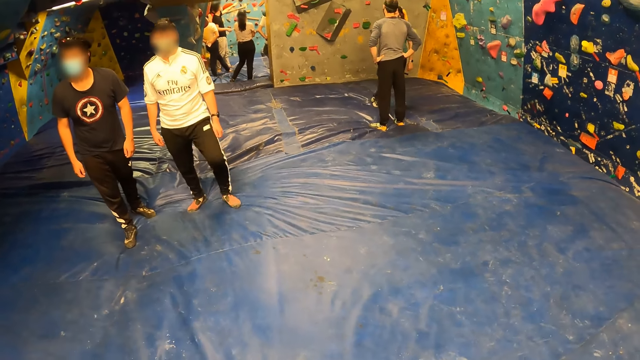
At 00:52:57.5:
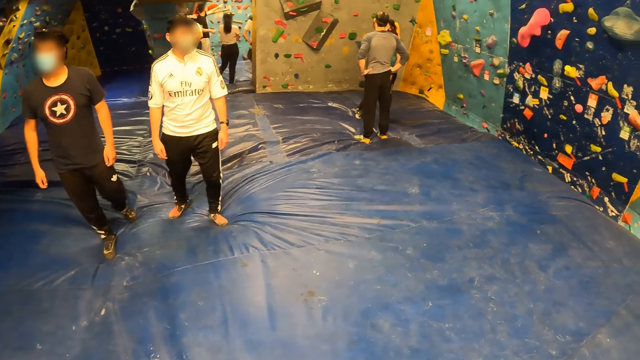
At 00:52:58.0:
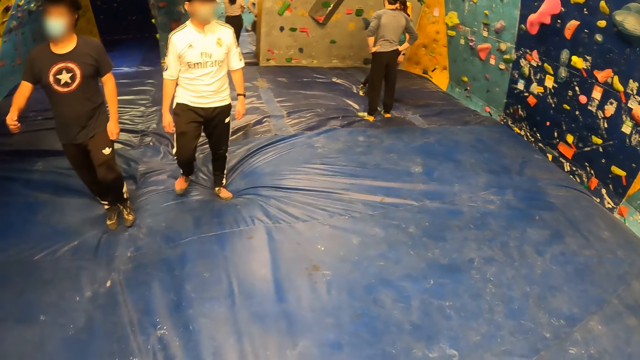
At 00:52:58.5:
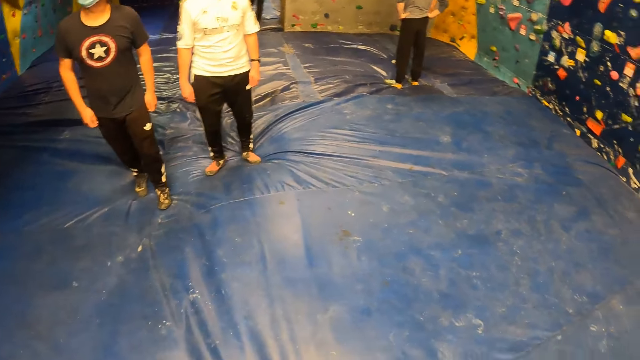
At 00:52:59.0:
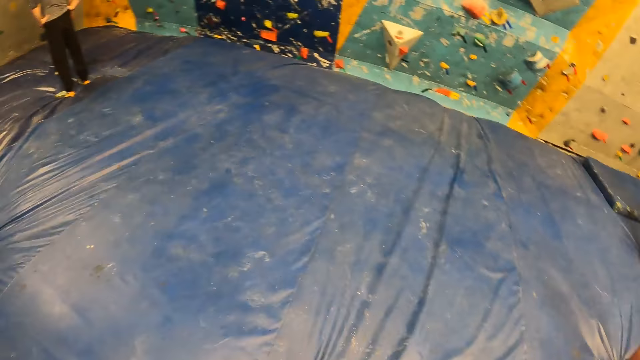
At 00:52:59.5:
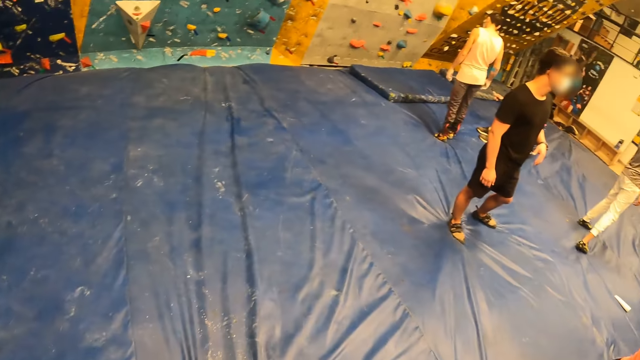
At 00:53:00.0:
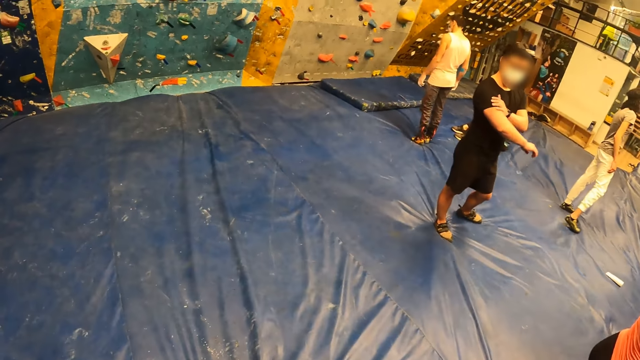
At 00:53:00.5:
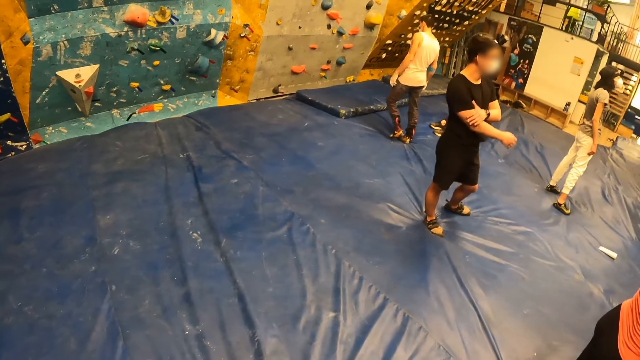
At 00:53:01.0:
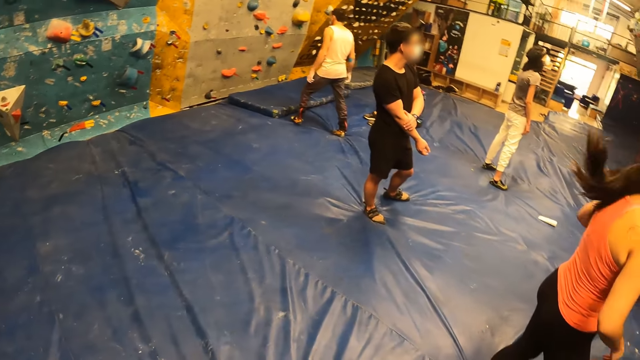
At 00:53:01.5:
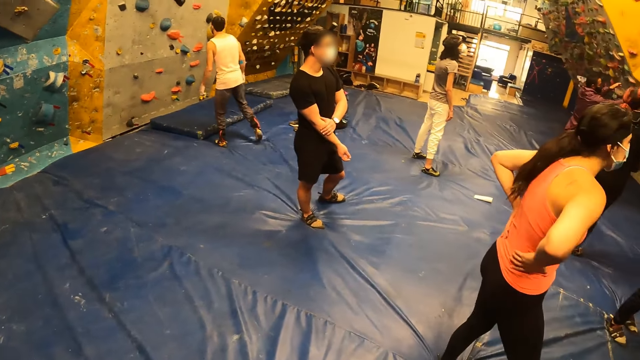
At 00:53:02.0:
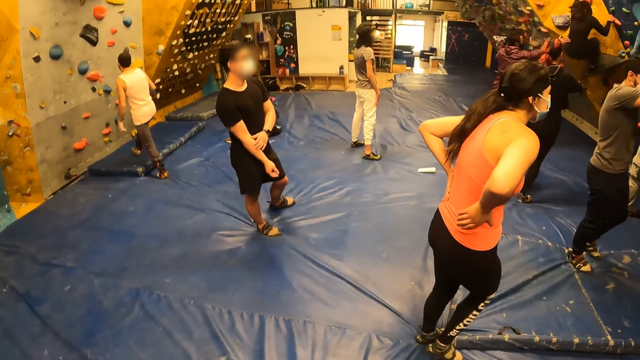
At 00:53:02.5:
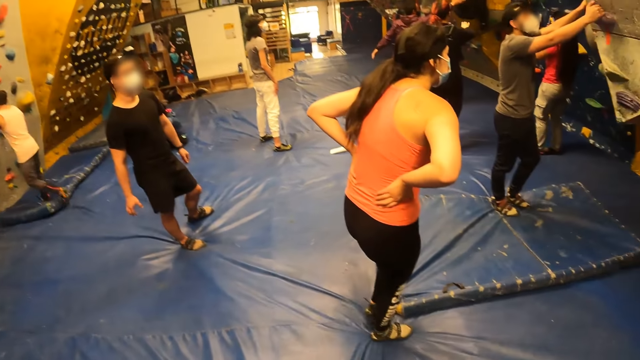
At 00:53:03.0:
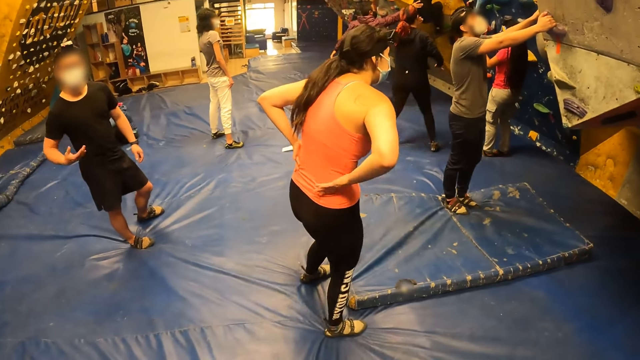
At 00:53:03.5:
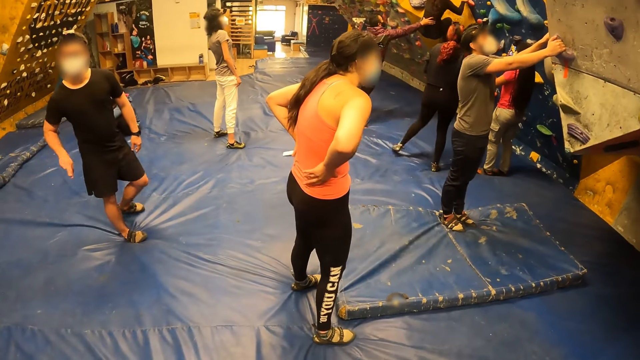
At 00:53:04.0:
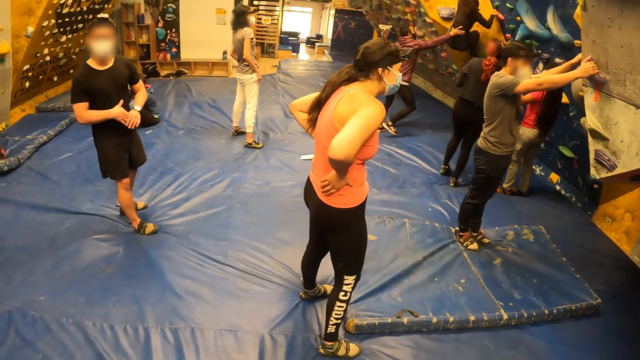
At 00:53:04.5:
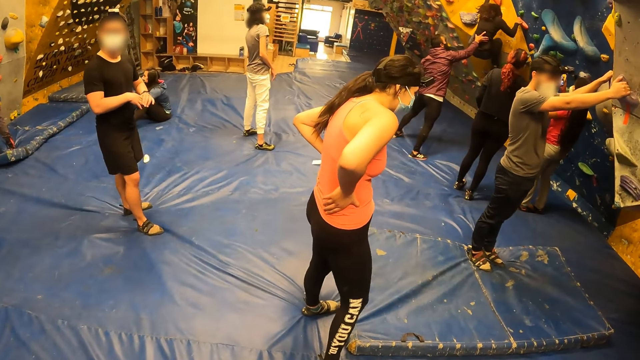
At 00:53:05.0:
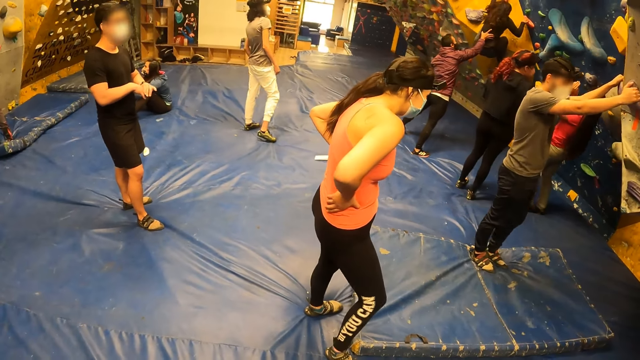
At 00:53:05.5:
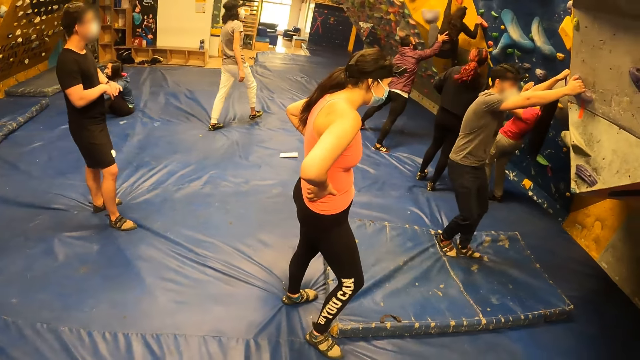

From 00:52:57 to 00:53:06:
The camera wearer turns around.

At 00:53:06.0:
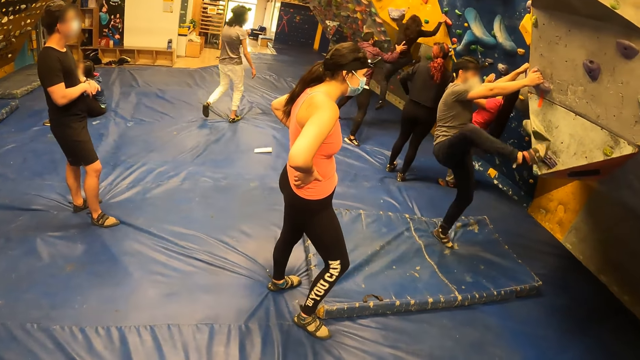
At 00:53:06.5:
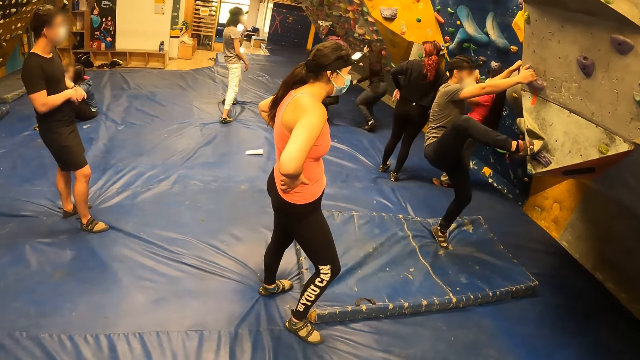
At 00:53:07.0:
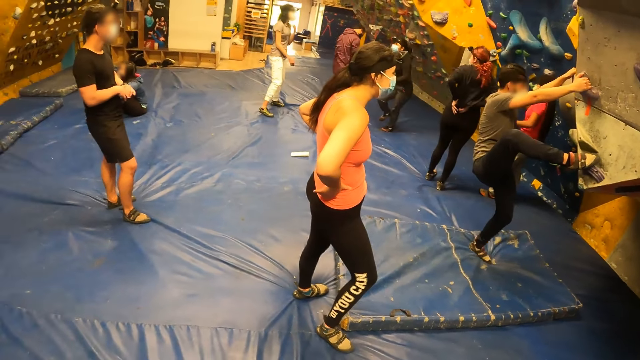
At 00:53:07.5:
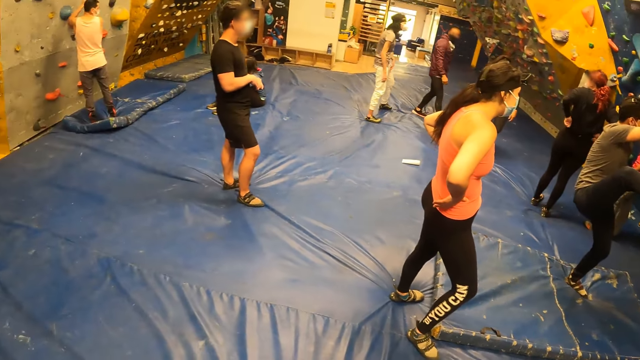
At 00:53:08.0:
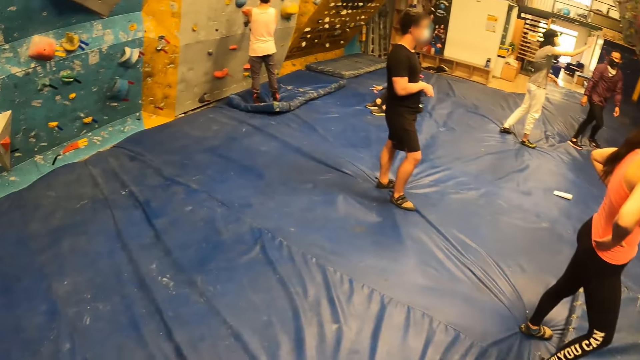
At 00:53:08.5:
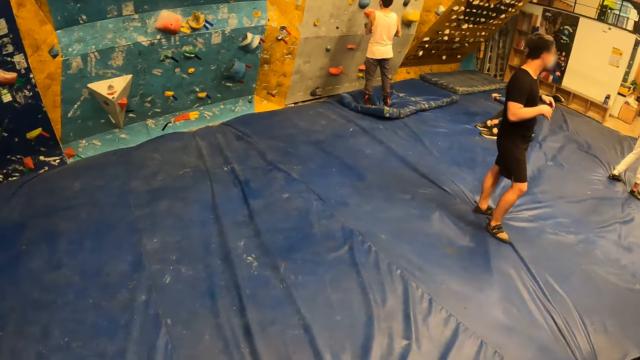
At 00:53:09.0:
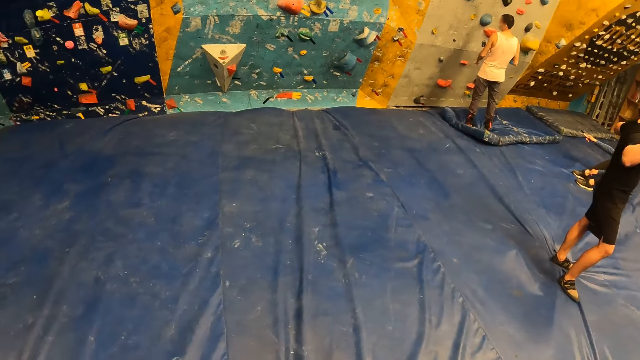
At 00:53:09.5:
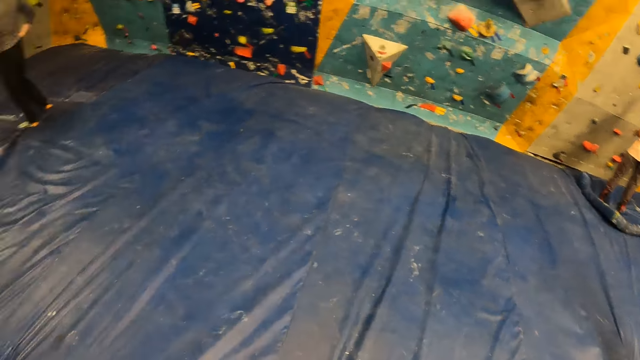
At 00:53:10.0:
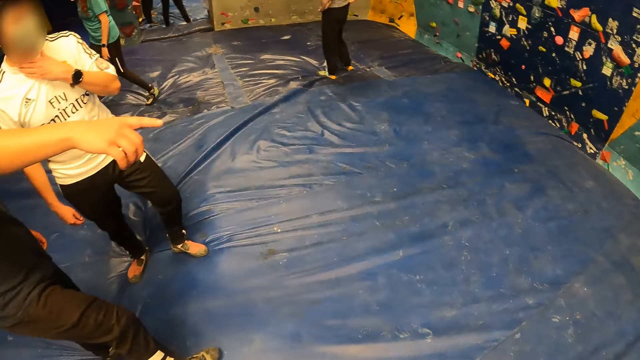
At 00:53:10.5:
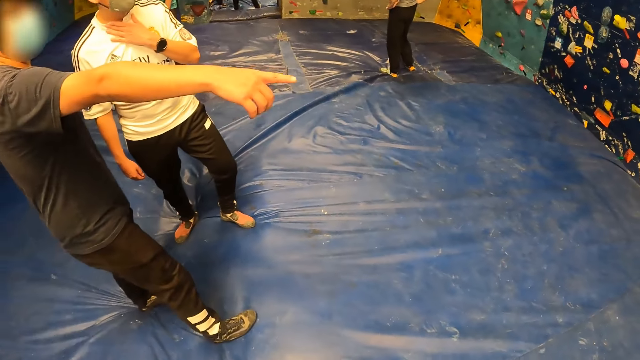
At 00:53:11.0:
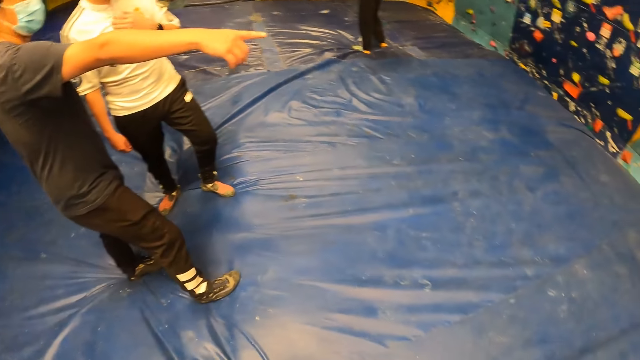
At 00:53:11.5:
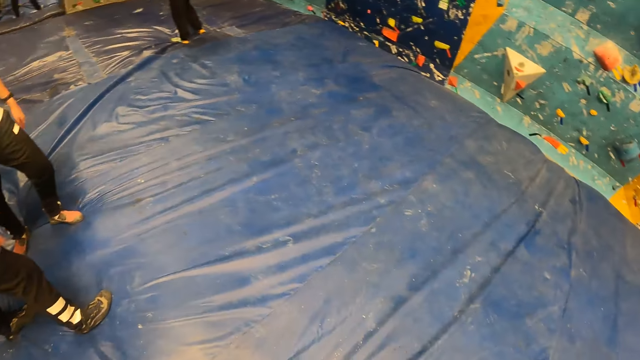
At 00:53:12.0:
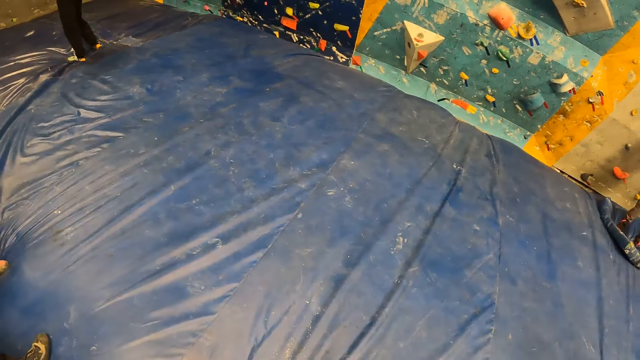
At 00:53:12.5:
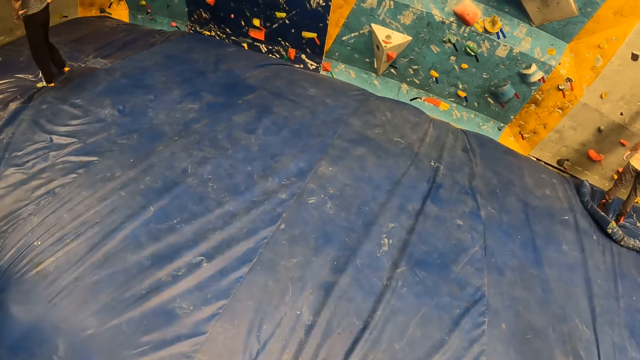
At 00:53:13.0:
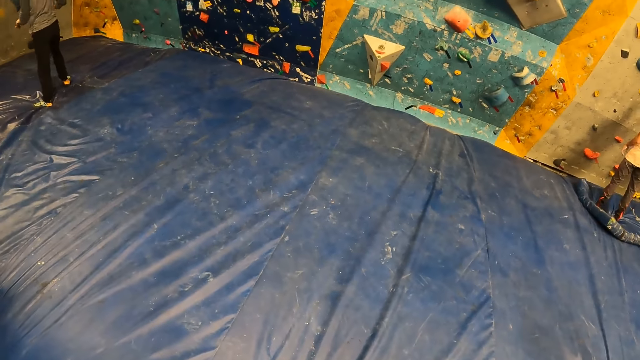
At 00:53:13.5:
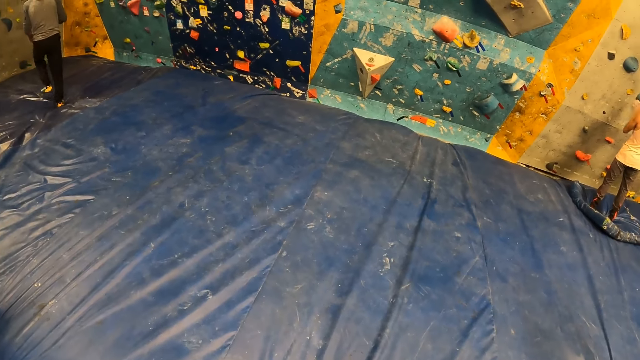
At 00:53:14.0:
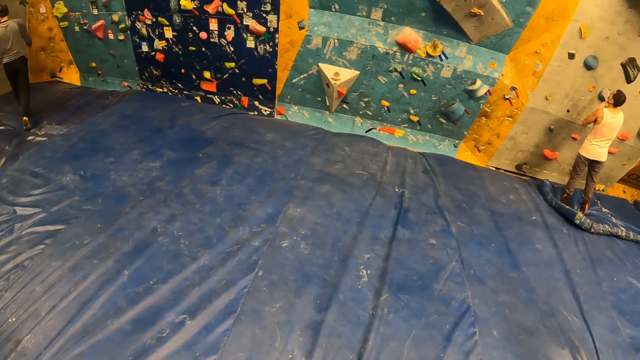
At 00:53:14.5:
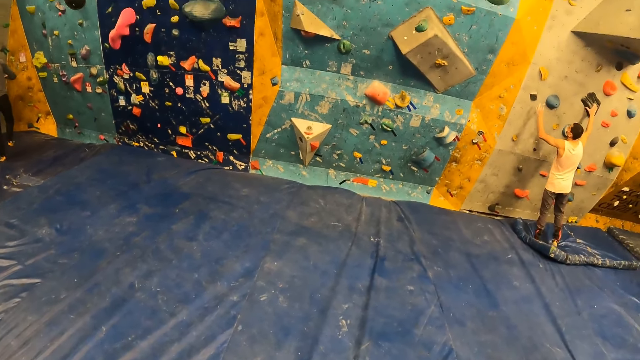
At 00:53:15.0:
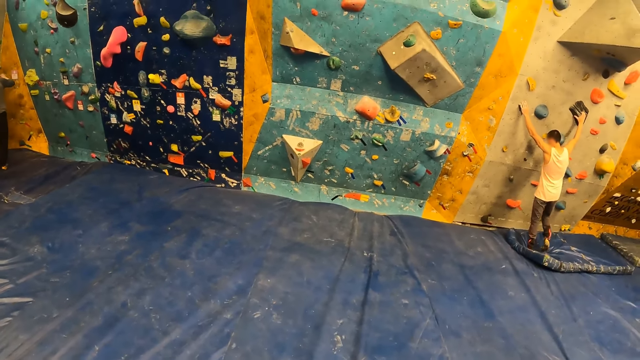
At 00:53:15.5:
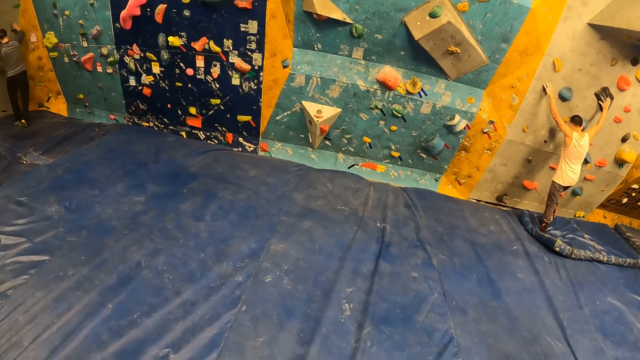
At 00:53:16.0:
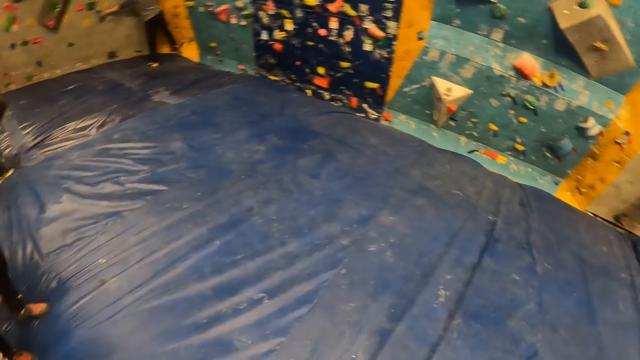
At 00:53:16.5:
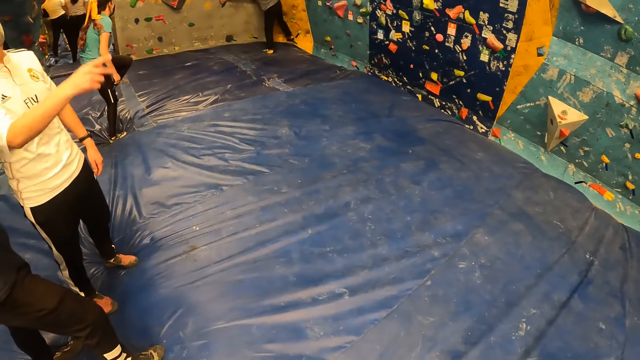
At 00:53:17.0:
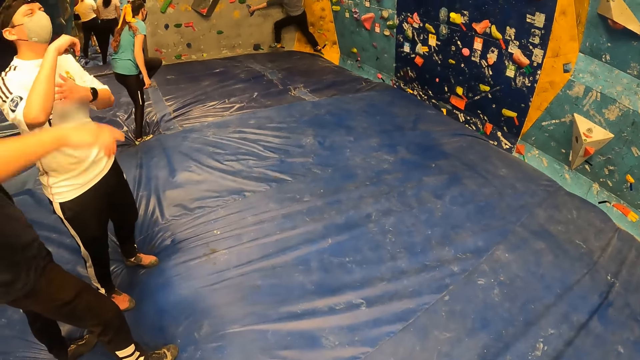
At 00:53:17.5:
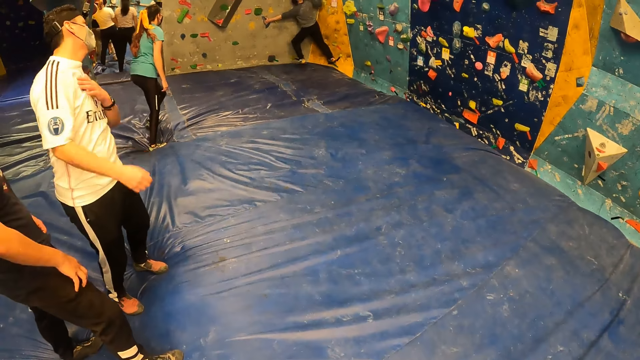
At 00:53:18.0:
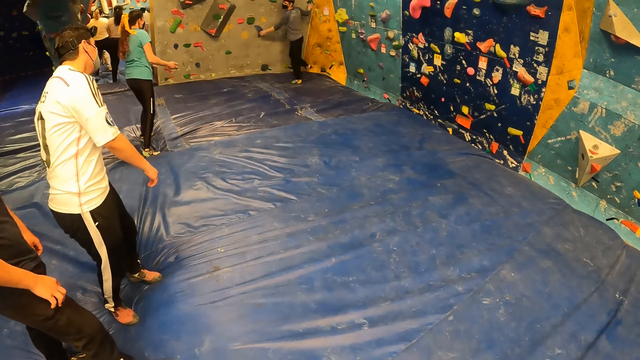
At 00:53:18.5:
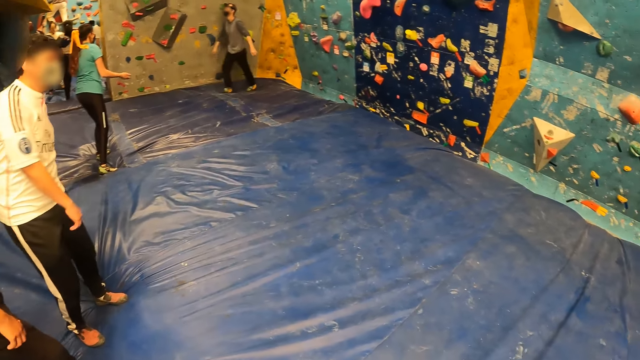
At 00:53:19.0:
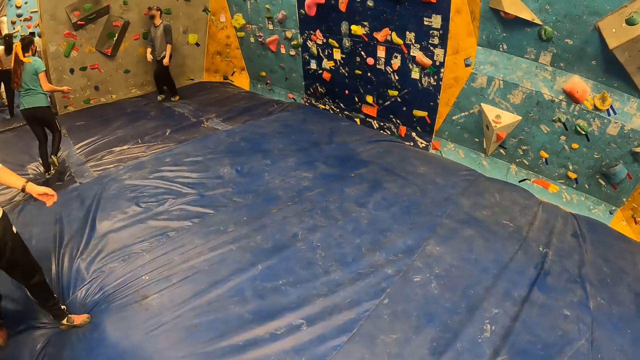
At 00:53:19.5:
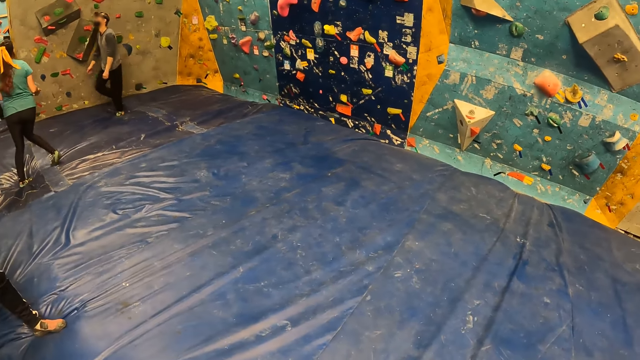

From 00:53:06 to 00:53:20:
The camera wearer turns around. A man climbs the bouldering wall with both hands. The man removes his leg from the bouldering wall.
